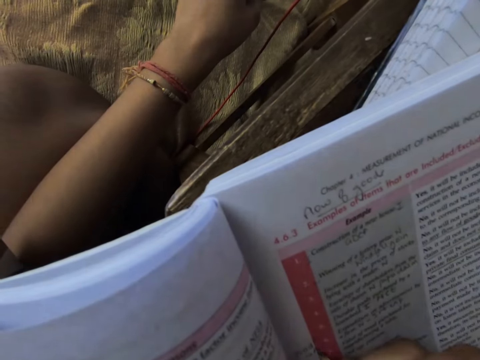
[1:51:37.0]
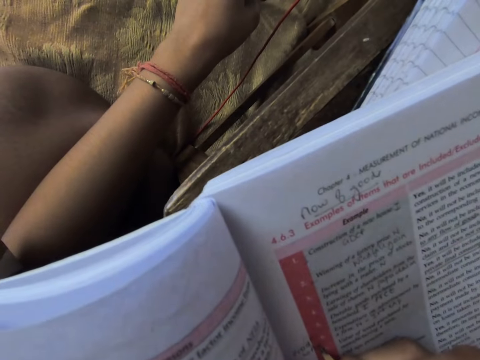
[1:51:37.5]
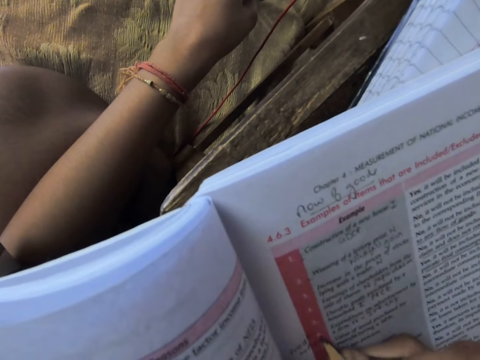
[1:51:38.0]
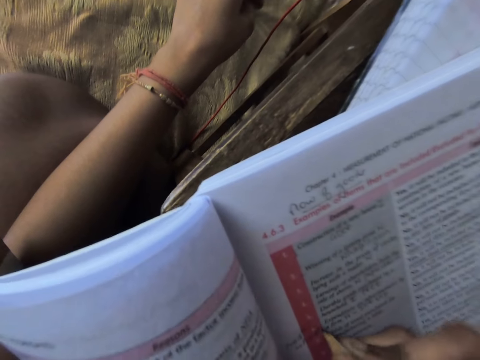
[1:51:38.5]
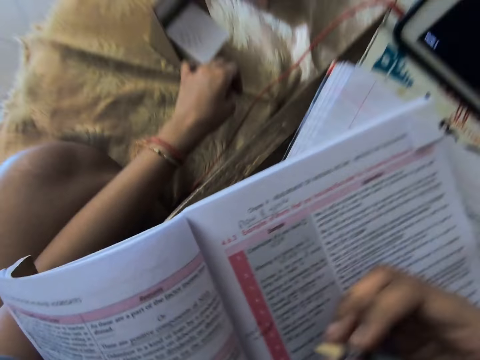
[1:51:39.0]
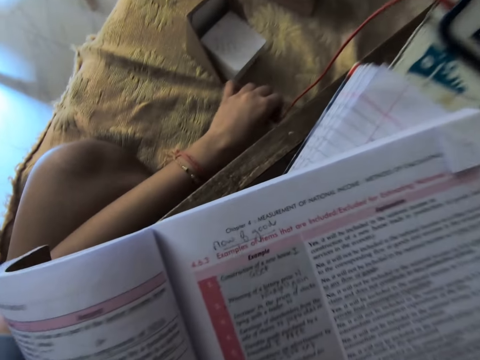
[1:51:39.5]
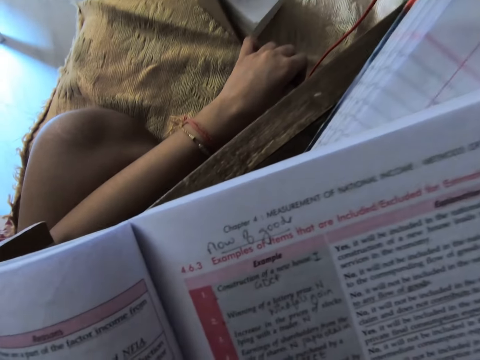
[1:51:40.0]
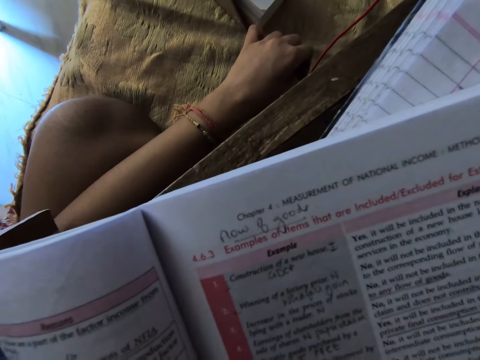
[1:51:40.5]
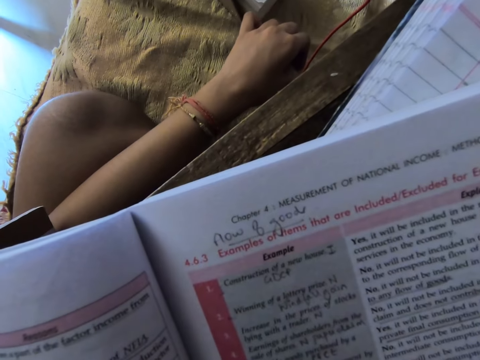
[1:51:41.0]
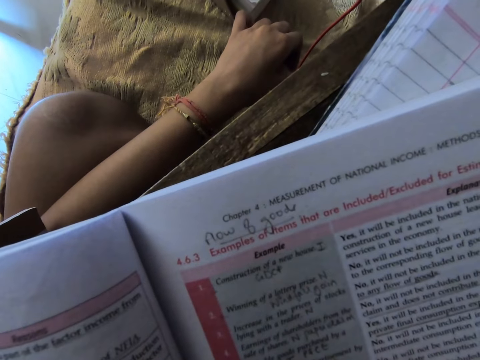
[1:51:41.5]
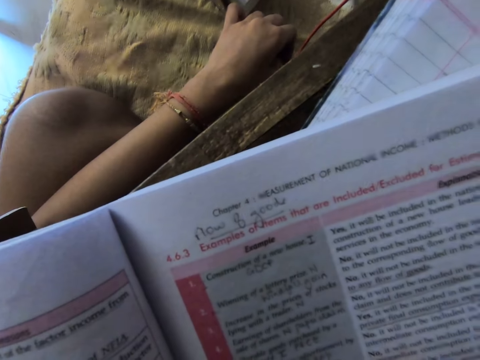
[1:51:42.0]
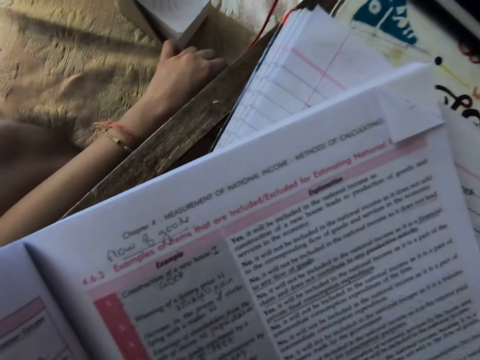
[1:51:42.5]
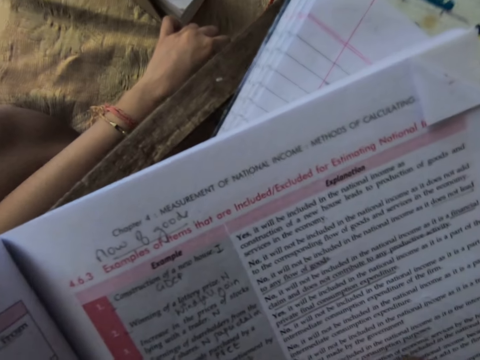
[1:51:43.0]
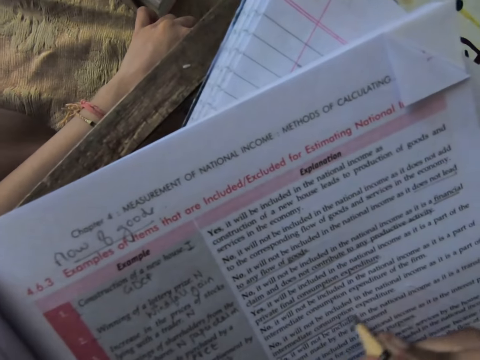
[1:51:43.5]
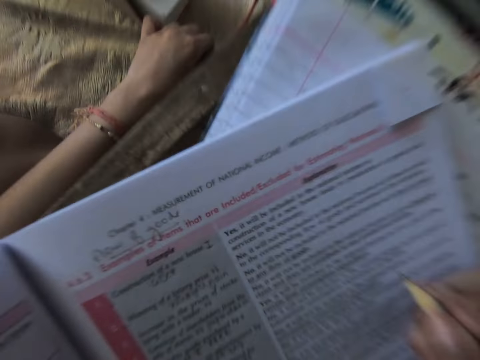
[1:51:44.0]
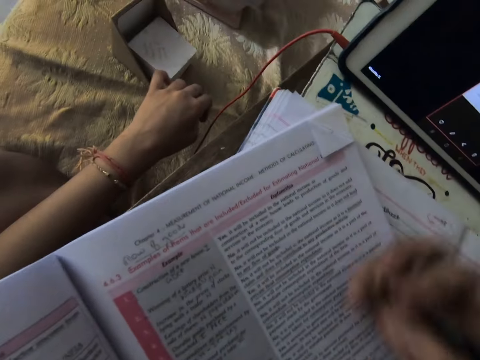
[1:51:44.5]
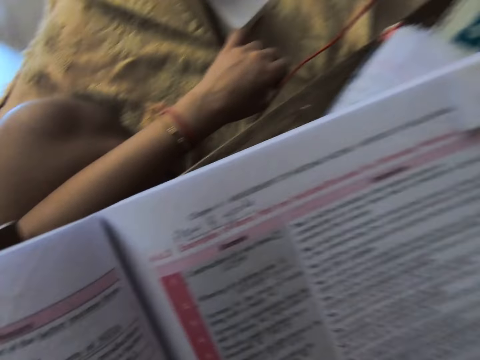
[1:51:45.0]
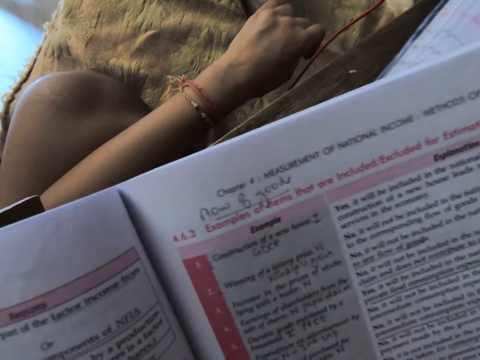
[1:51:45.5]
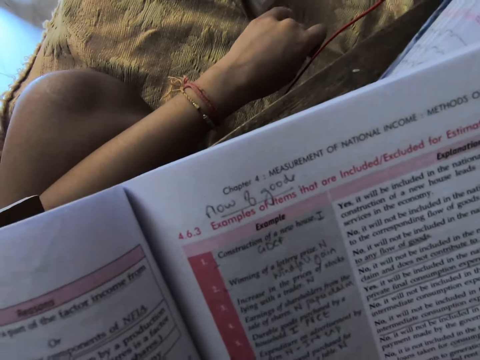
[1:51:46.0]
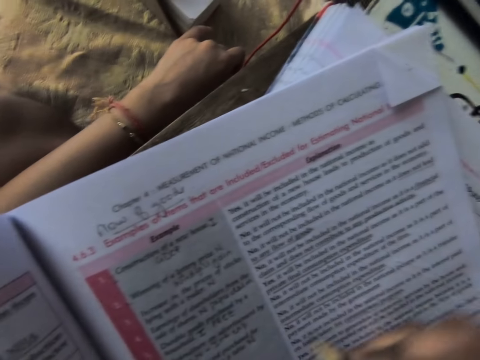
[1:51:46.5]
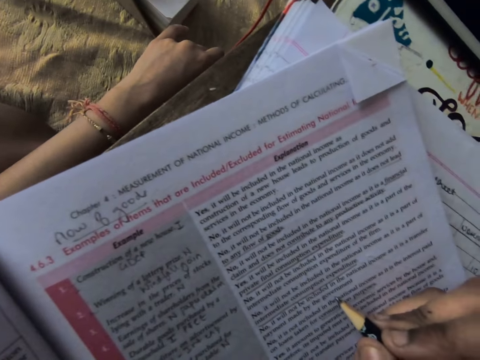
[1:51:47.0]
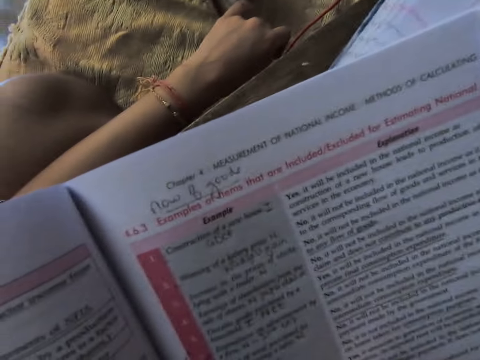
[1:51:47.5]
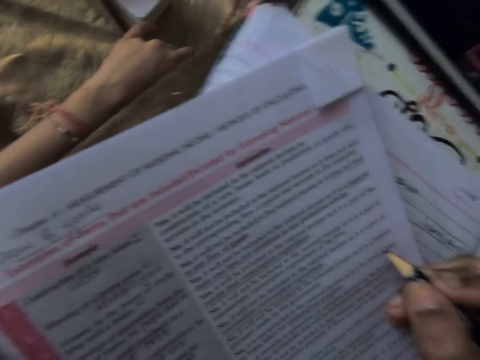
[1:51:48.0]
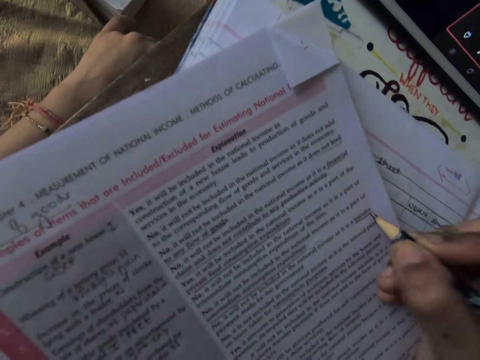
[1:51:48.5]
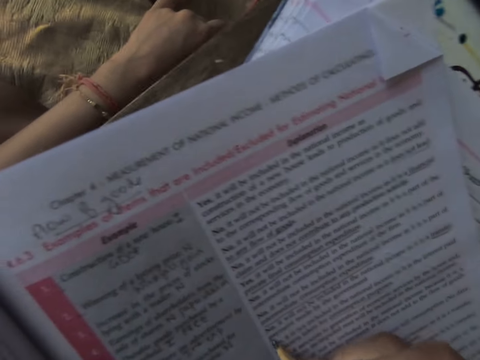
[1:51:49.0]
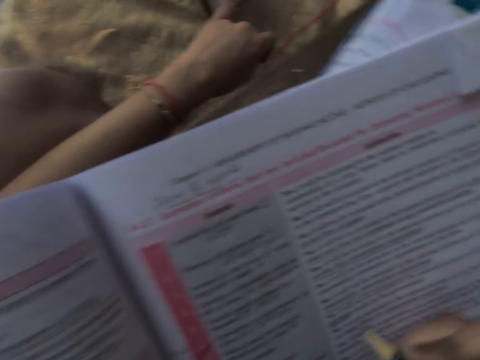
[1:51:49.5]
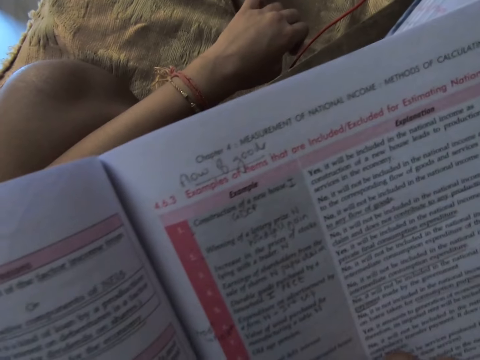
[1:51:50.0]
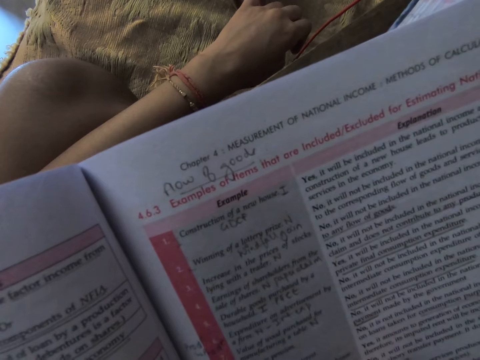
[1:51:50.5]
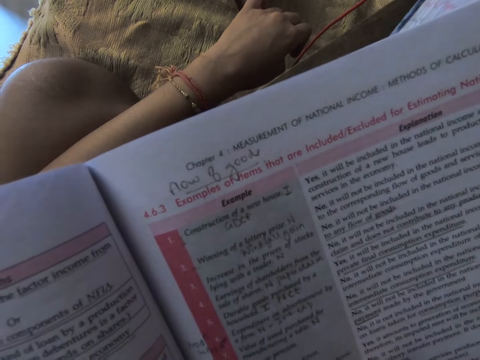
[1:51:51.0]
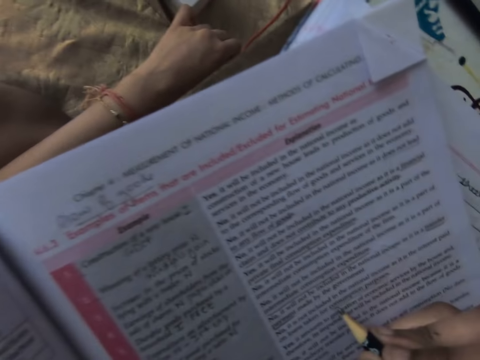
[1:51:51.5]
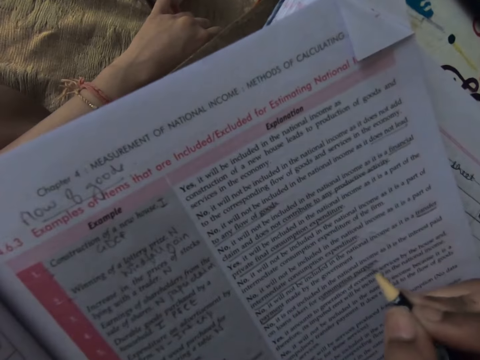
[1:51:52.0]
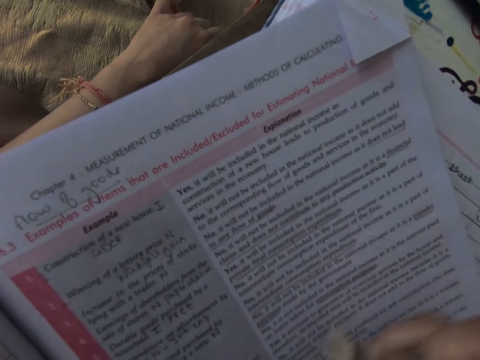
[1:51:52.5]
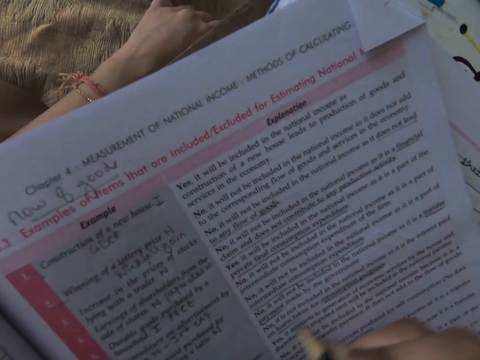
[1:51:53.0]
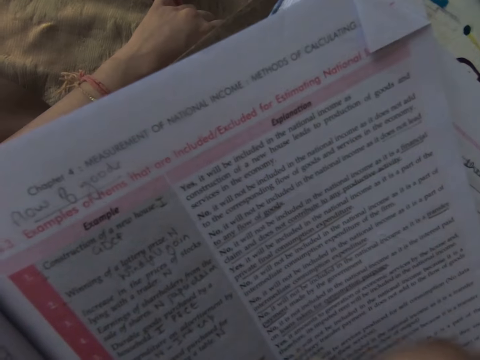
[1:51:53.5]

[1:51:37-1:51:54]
The camera wearer reads the book. They underline with the pencil. They read the book. They underline with the pencil. They read the book. They underline with the pencil.

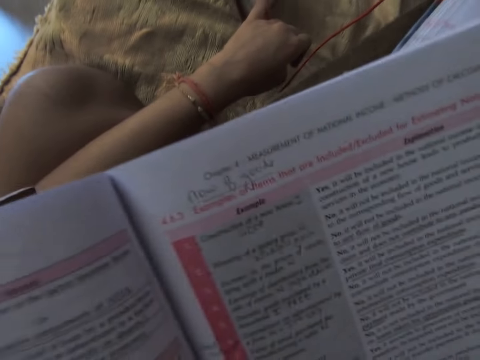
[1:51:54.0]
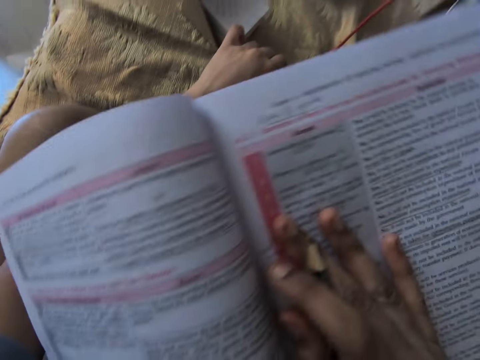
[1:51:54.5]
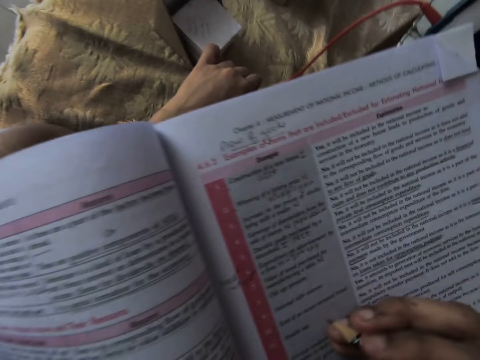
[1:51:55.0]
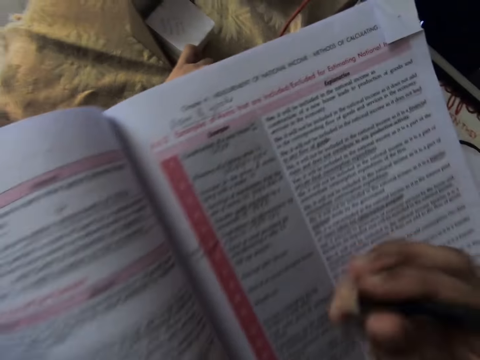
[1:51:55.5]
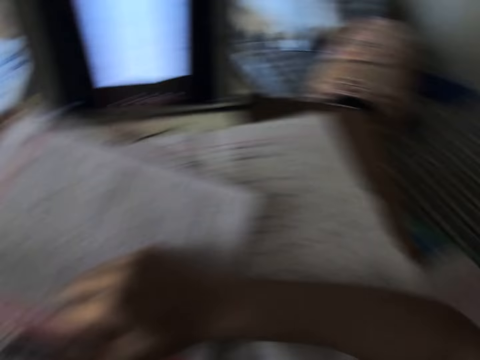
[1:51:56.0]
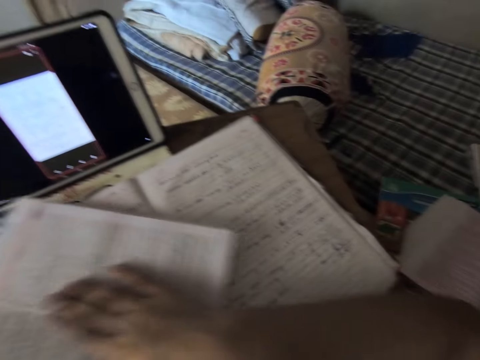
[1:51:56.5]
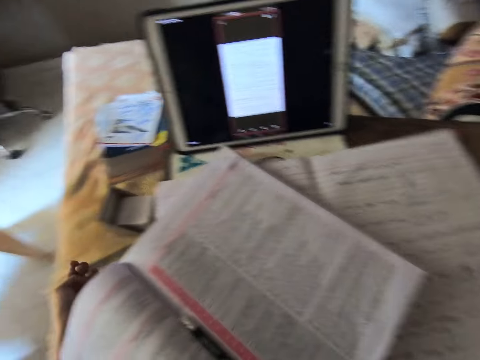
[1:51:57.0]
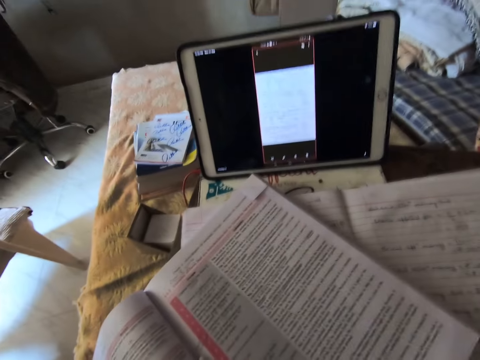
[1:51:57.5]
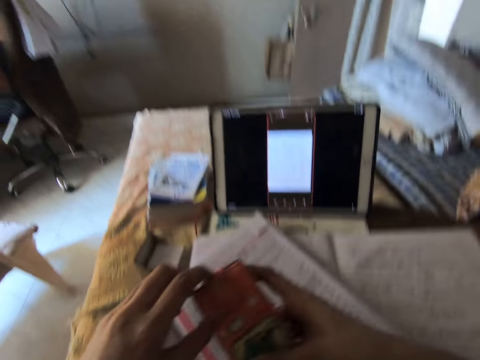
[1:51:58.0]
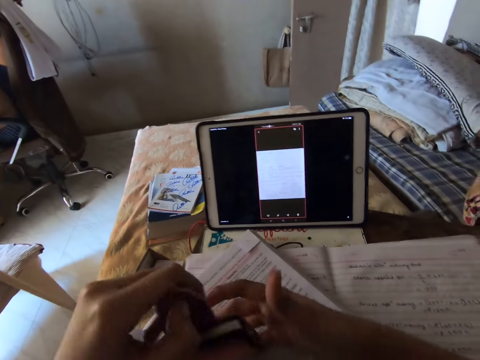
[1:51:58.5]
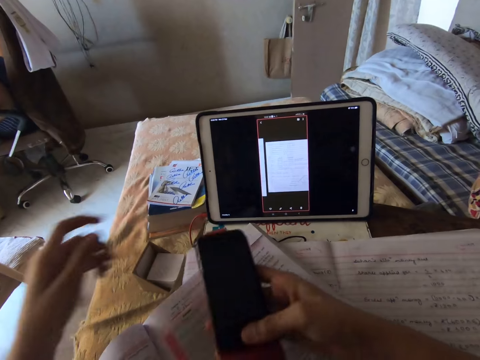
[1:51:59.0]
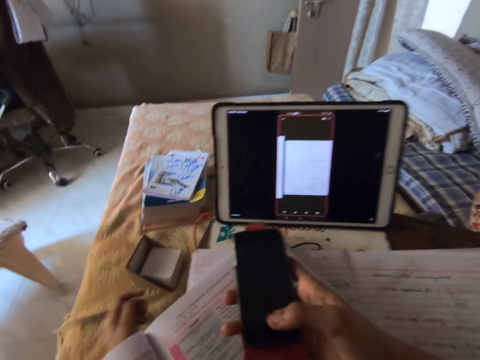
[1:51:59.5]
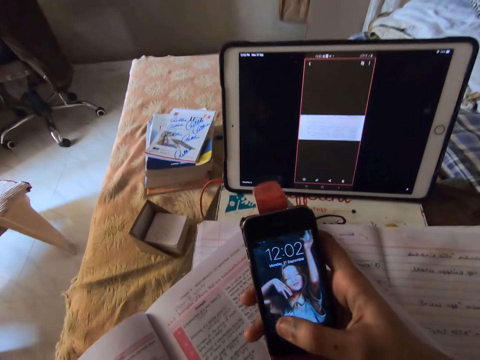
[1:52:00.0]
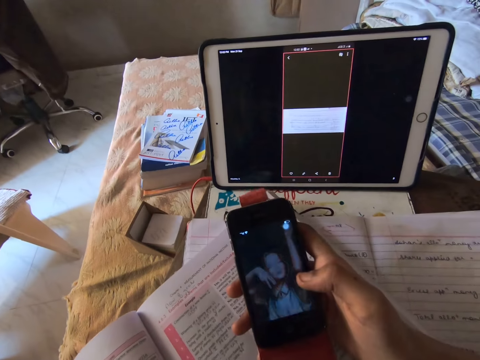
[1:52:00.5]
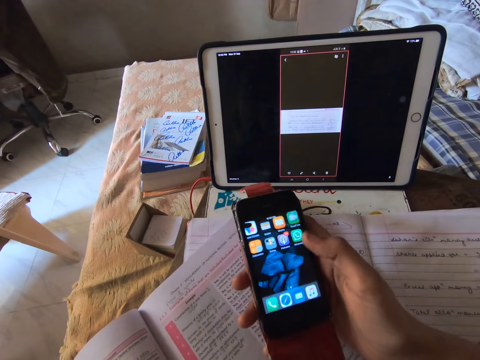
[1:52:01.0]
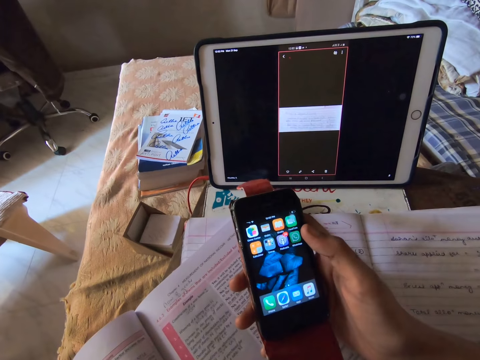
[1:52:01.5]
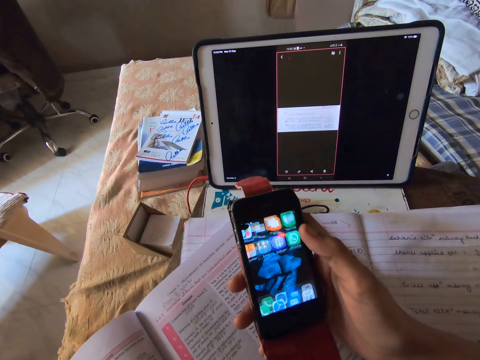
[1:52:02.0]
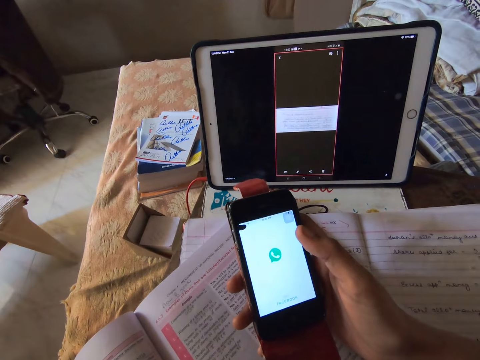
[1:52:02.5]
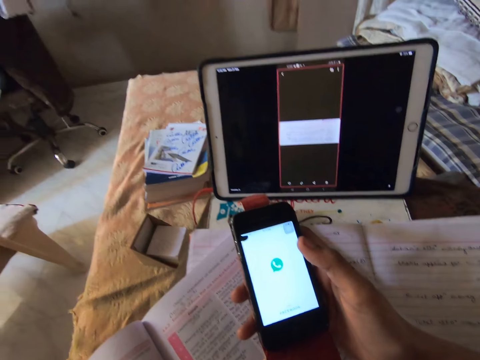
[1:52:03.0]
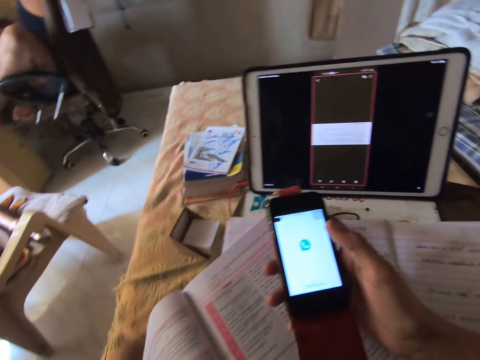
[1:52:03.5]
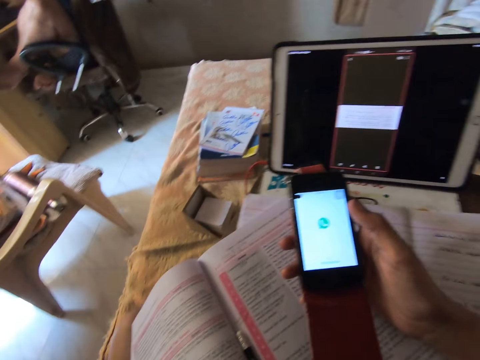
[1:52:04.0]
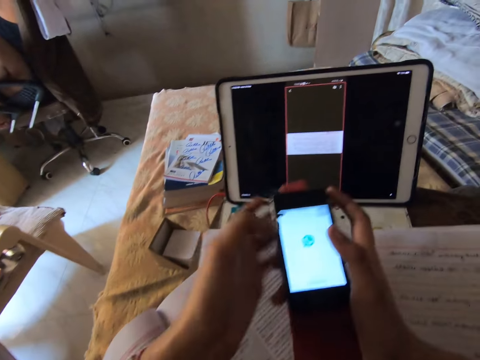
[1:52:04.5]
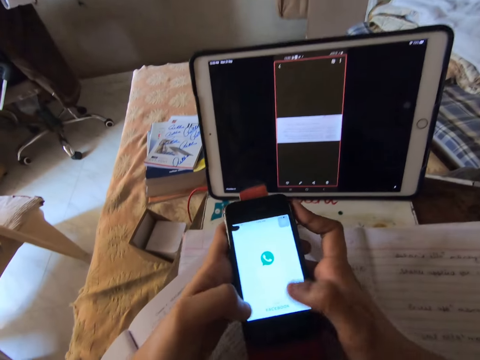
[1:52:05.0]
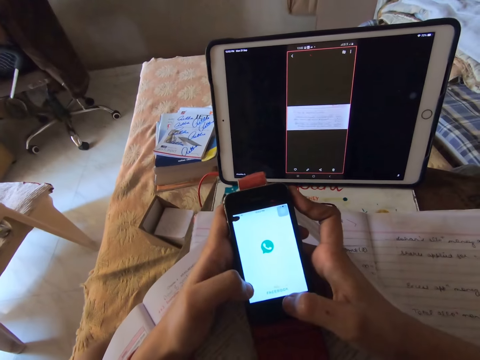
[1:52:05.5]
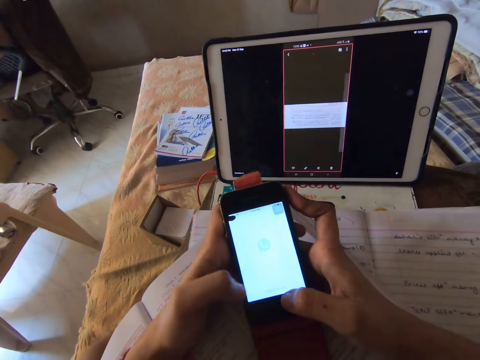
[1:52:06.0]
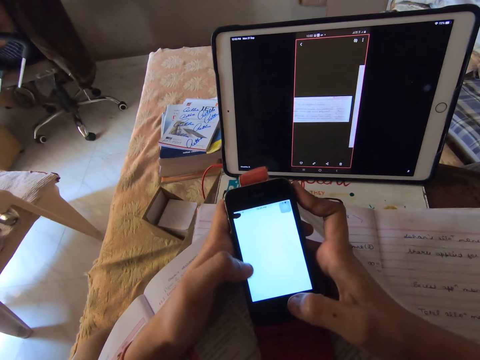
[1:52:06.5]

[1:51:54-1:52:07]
The camera wearer adjusts the book. She drops the pencil in her right hand in between the book. She looks to the right. She picks up the phone with her right hand. She opens up the phone cover in her hand. She turns on the phone screen with her right hand. She operates the phone in her right hand.
